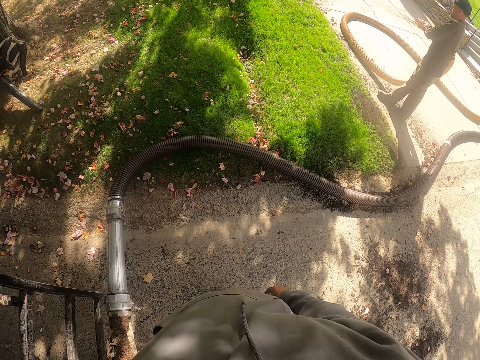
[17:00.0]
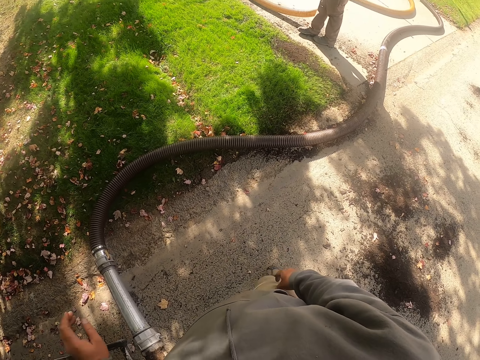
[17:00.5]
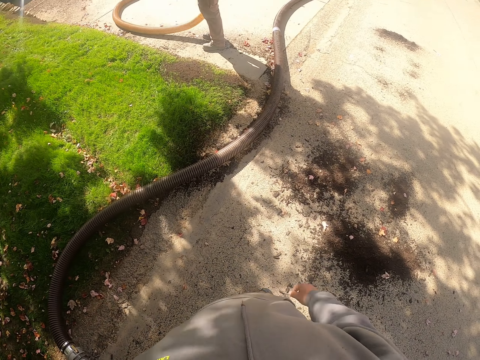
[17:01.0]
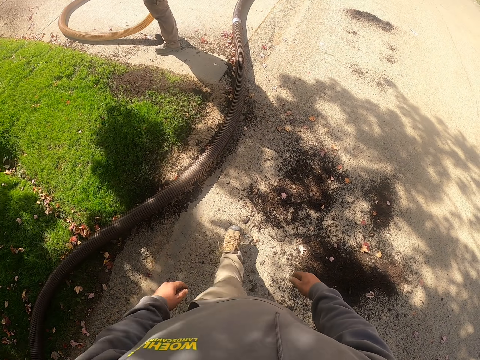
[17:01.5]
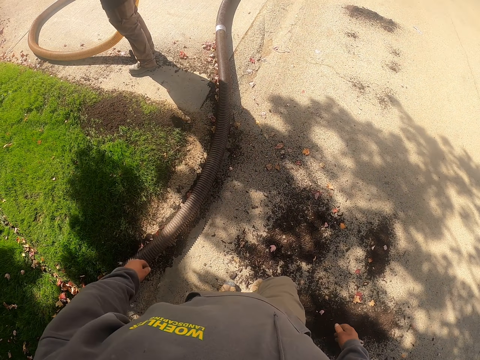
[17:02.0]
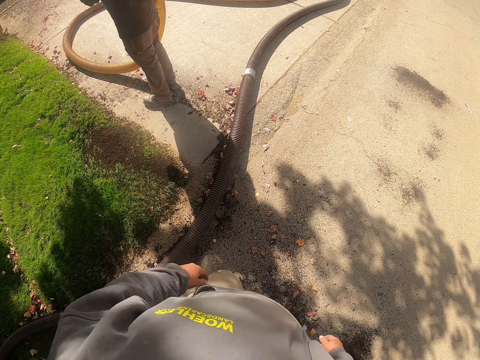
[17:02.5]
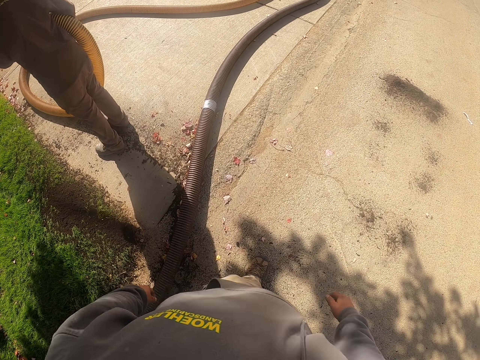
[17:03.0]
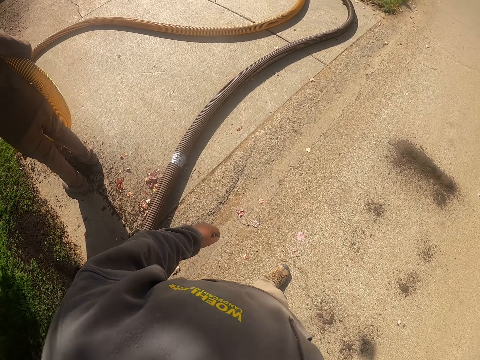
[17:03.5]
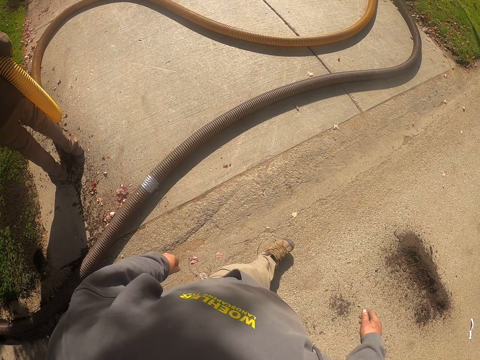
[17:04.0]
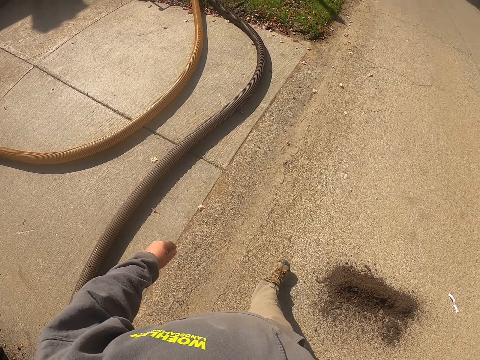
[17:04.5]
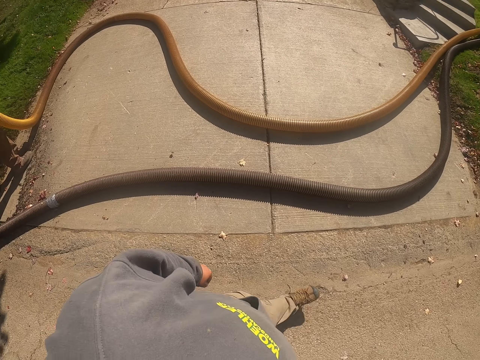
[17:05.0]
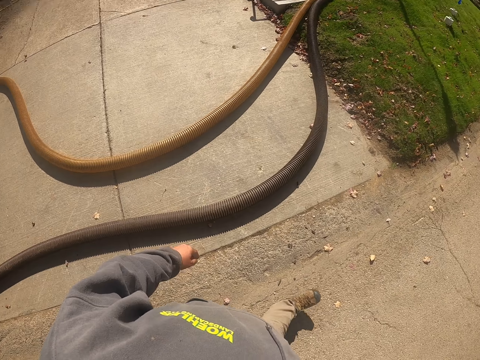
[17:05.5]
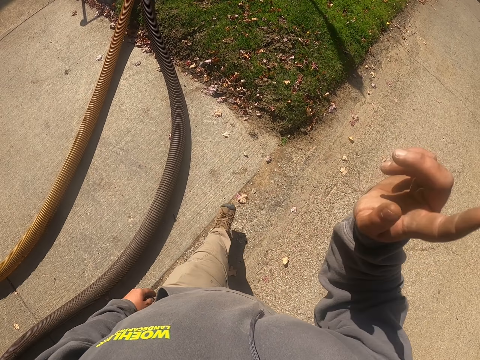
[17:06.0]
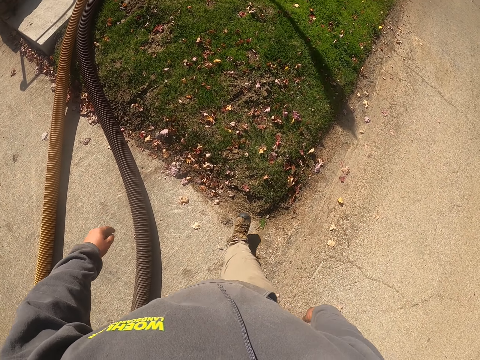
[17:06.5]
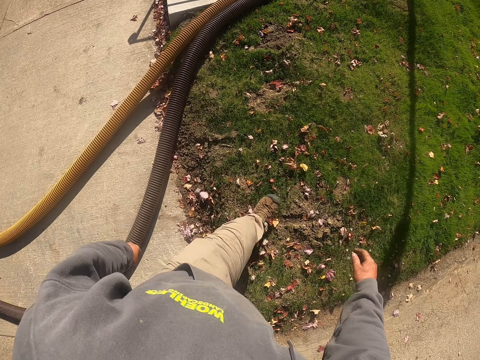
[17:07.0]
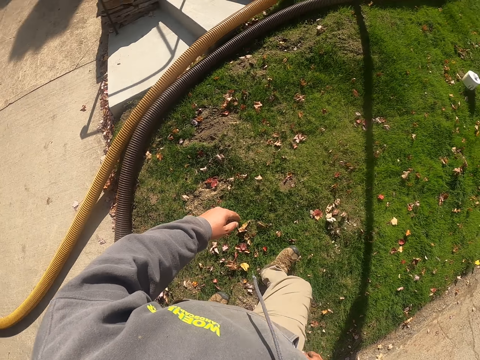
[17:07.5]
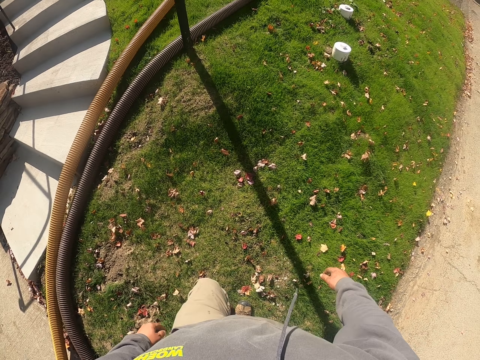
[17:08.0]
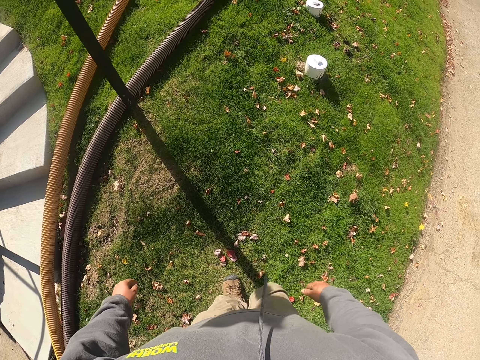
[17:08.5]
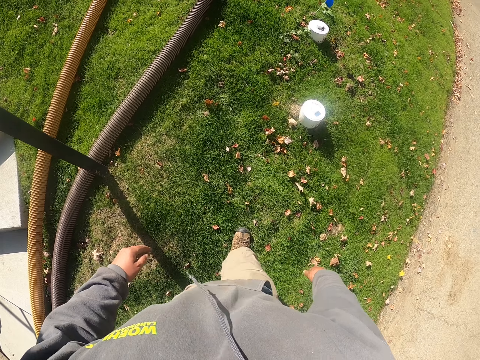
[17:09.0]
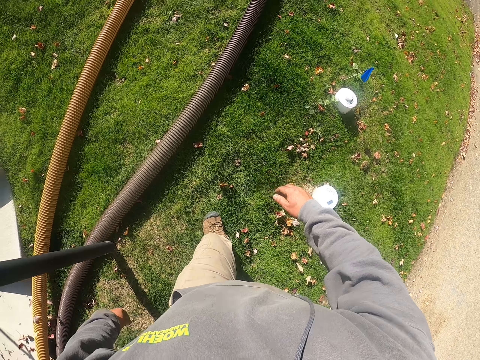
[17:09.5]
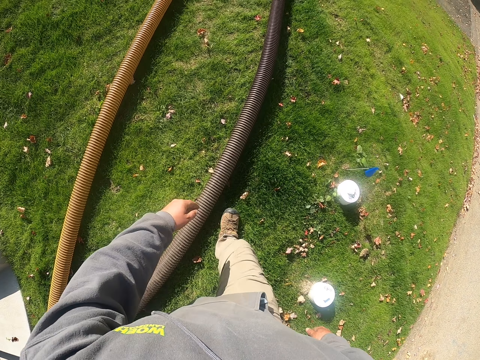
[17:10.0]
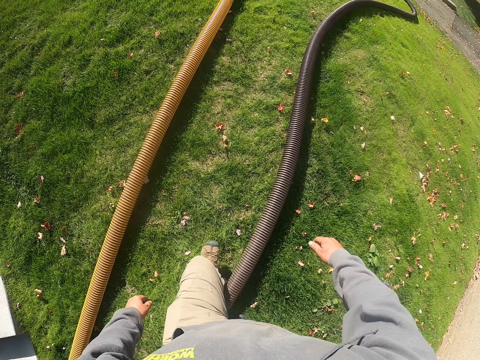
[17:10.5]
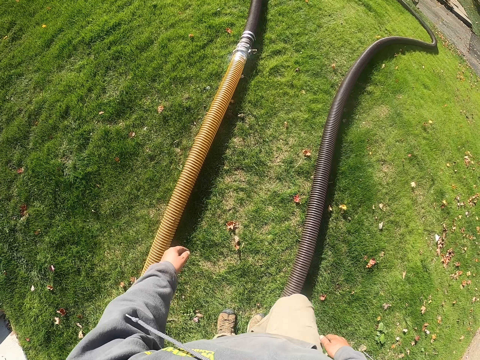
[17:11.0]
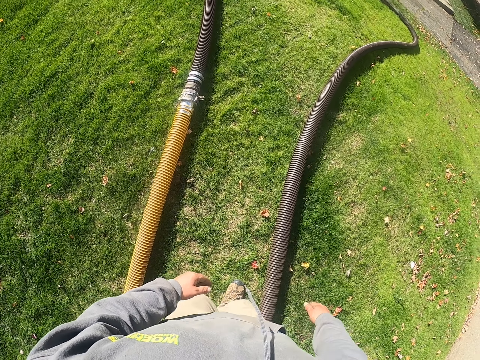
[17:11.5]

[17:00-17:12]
The camera wearer walks back to the other side around the compound.

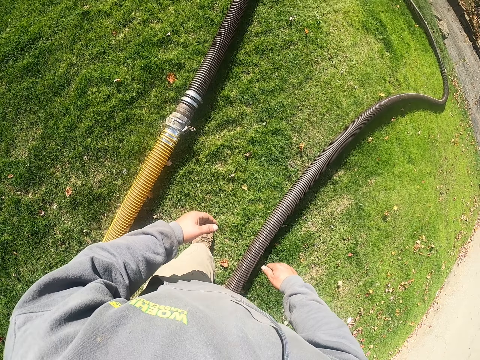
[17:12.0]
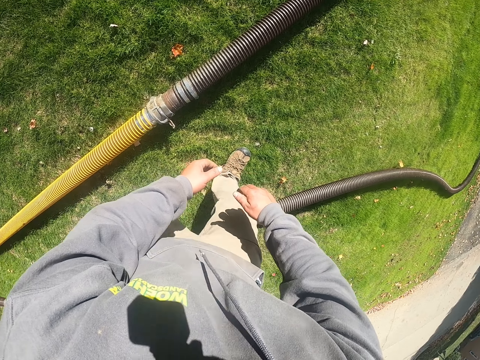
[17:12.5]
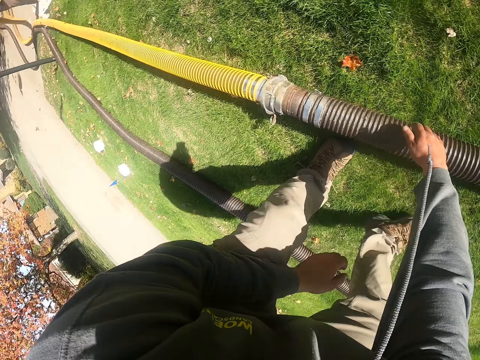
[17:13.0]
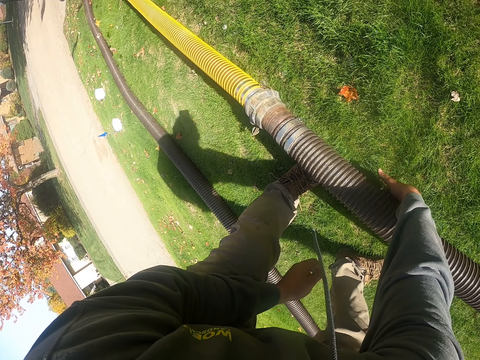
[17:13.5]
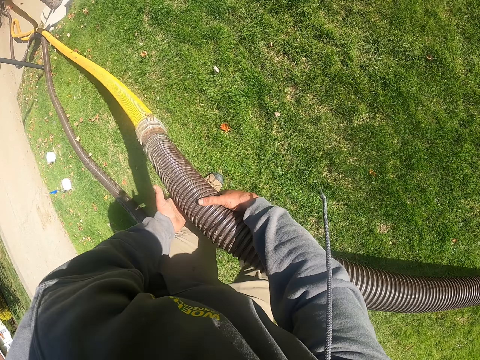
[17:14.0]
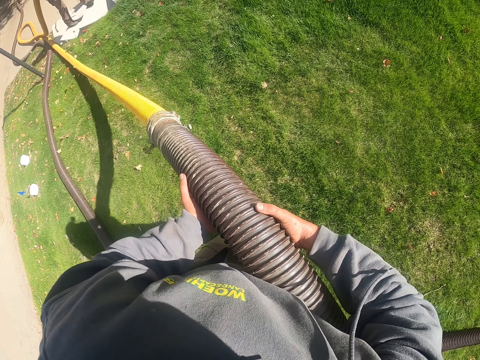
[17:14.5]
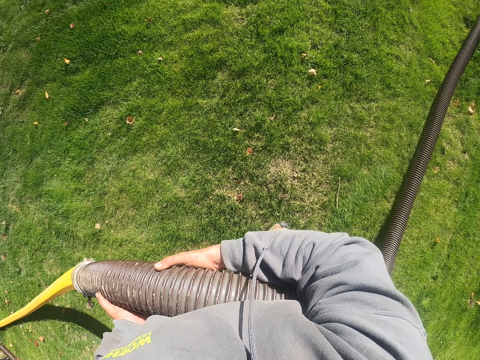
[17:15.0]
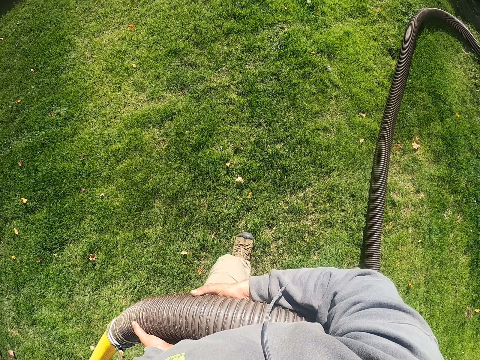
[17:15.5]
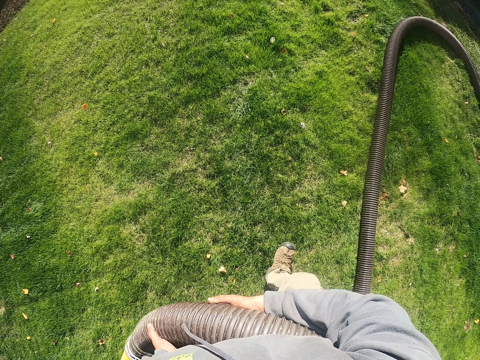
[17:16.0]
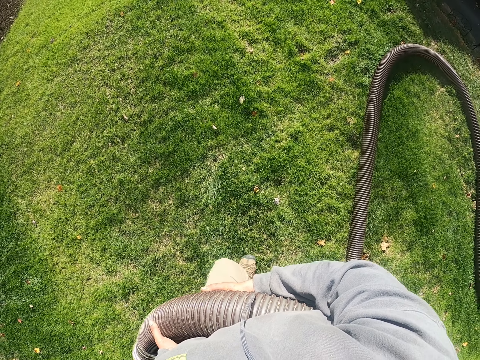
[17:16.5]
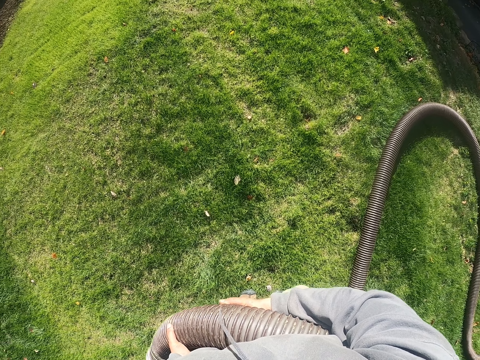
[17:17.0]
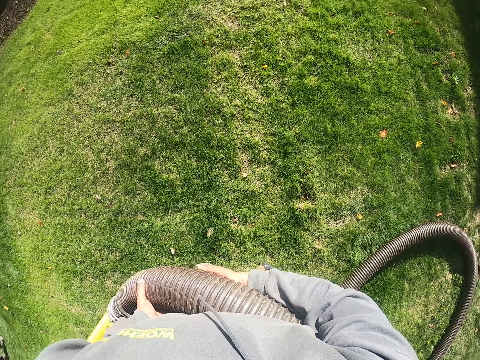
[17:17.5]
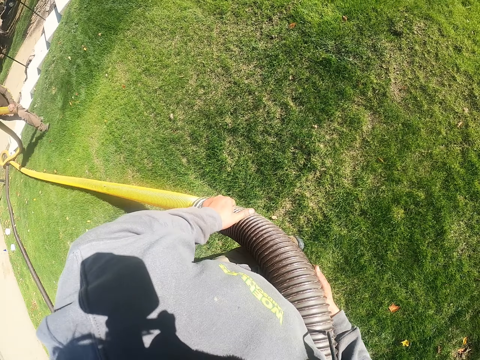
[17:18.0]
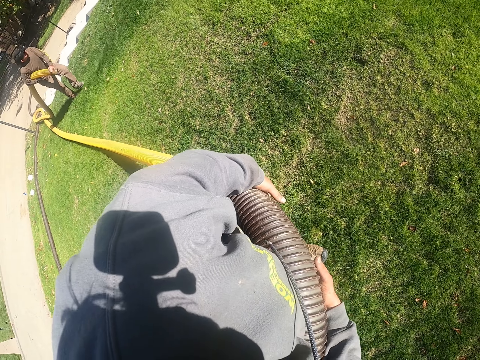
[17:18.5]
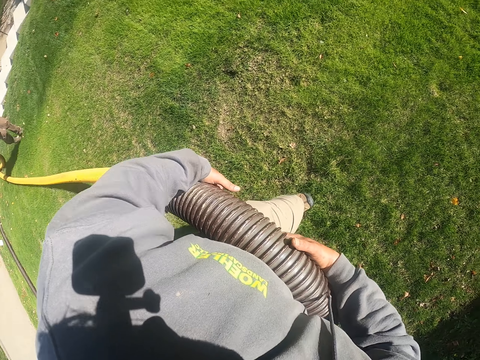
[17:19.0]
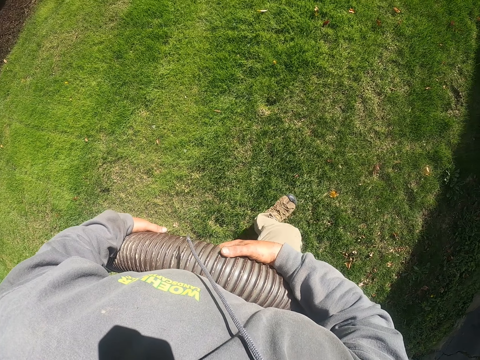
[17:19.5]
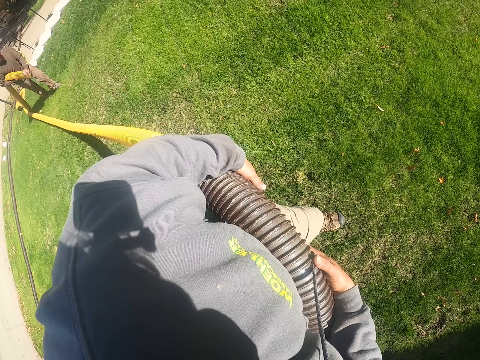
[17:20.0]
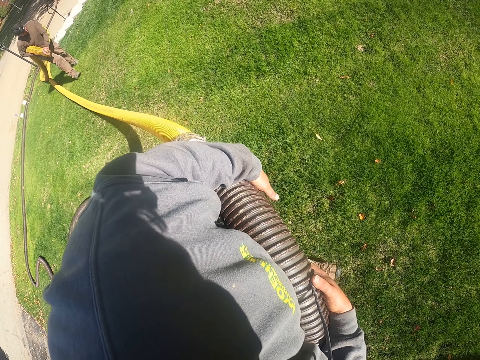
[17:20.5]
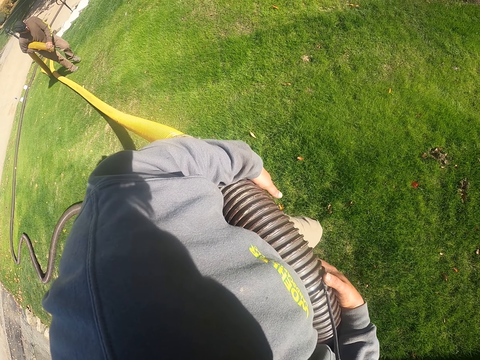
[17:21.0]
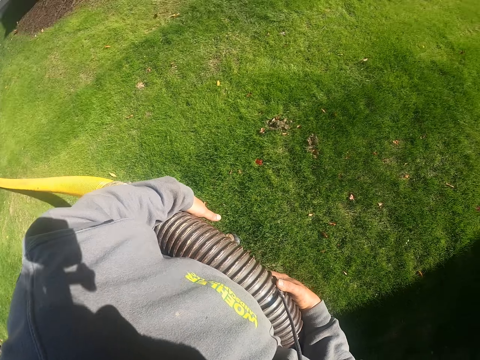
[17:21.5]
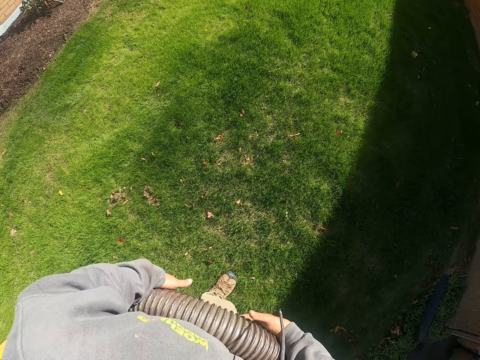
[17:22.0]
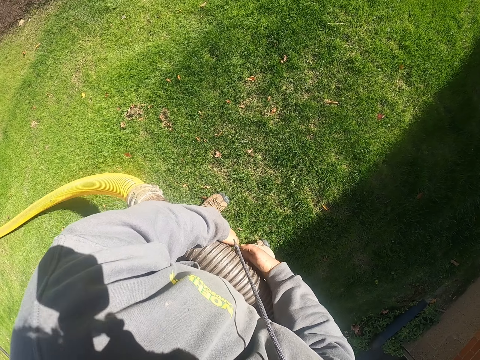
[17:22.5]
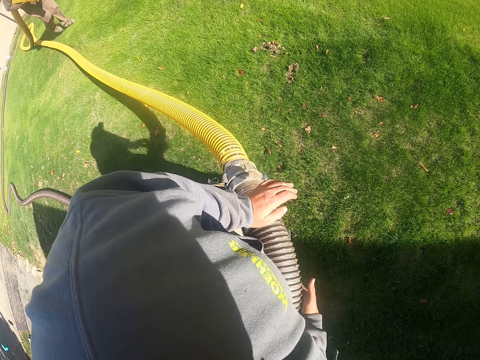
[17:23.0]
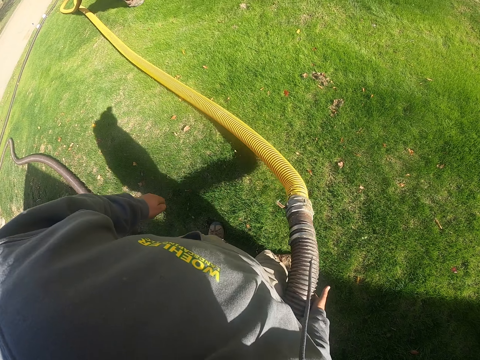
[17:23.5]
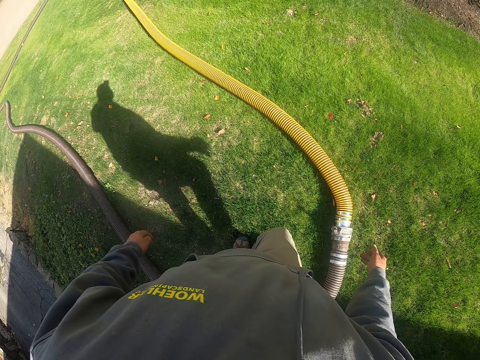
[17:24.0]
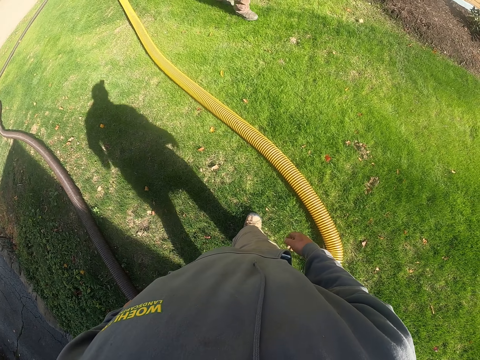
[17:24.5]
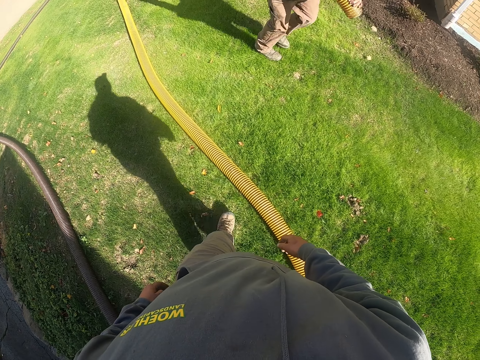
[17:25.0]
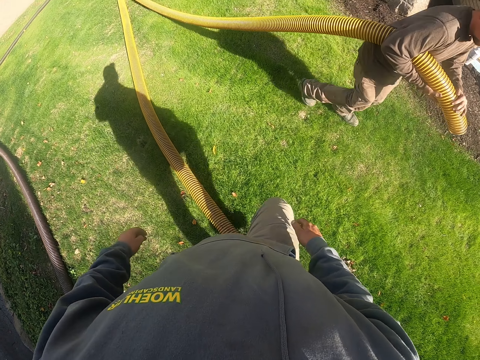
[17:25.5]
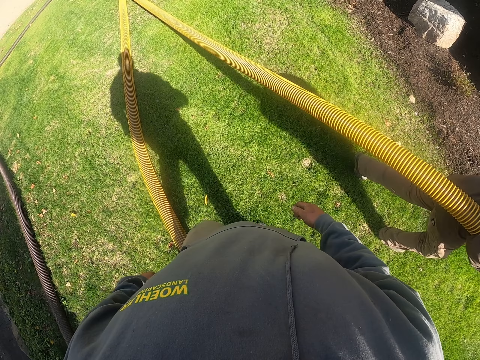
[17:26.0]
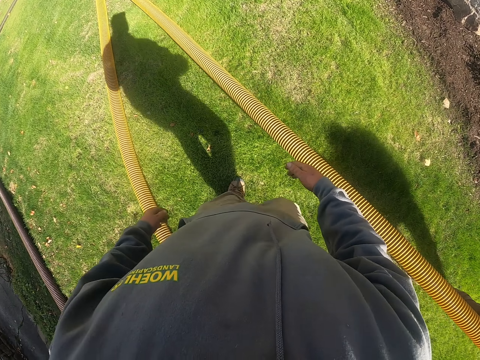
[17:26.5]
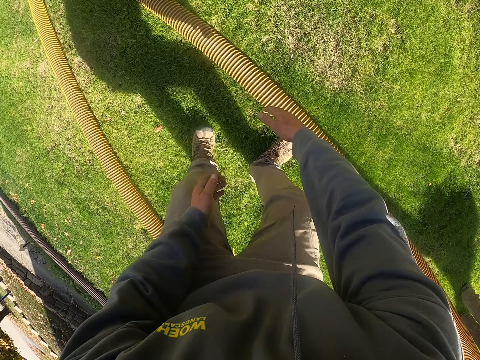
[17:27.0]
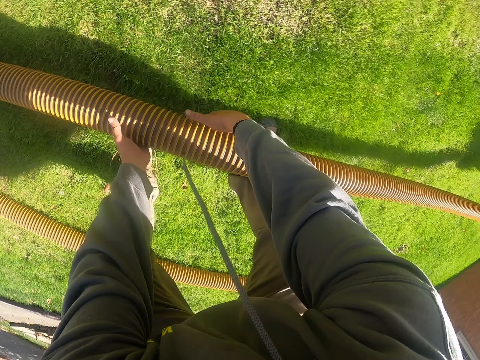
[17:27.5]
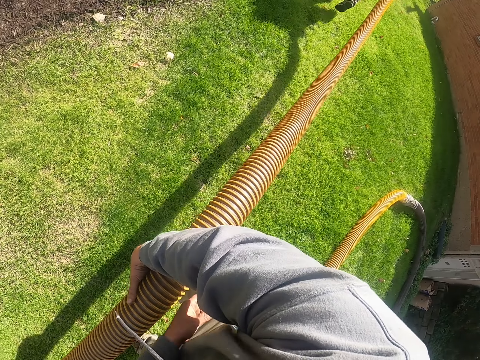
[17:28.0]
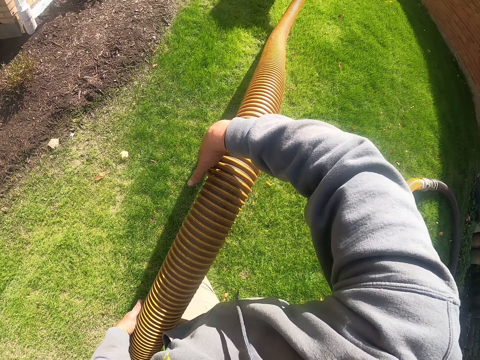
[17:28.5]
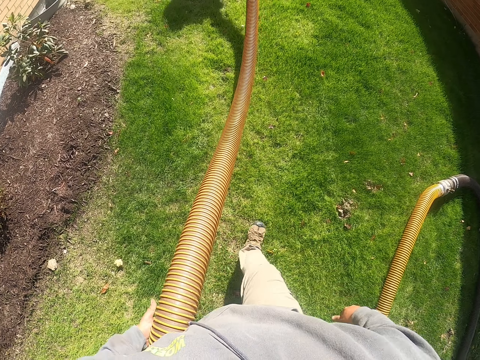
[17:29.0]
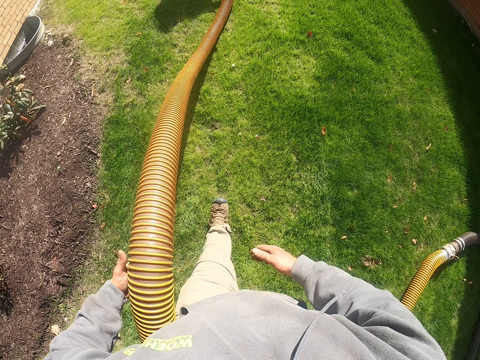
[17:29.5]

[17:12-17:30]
The camera wearer picks up the pipe. They pull the pipe. They walk with the pipe in hands. A man pulls the pipe behind the camera wearer. The camera wearer walks with the pipe in hands. The man pulls the pipe behind the camera wearer. The camera wearer drops the pipe. The man pulls the pipe. The camera wearer walks, picks up the pipe, pulls the pipe and walks with the pipe in hand.
